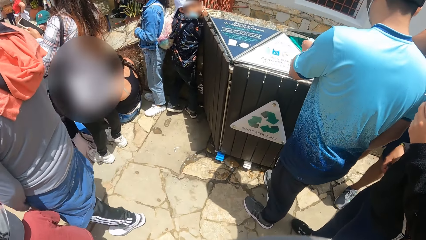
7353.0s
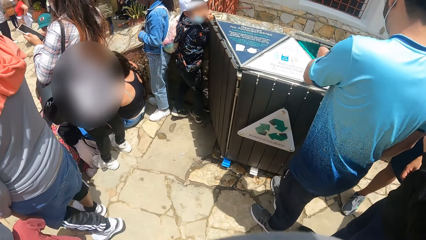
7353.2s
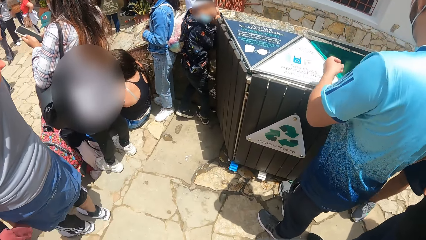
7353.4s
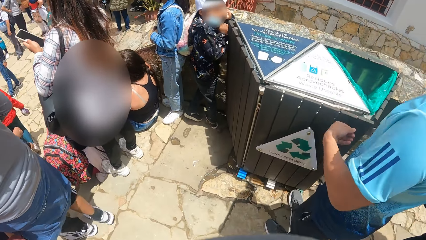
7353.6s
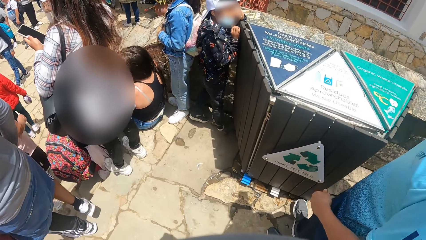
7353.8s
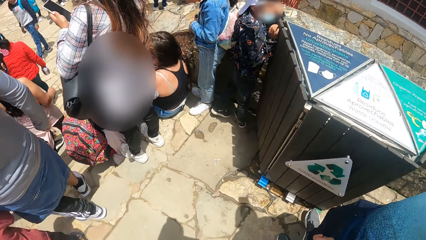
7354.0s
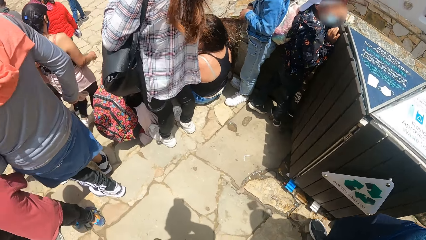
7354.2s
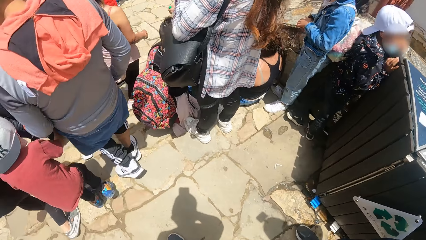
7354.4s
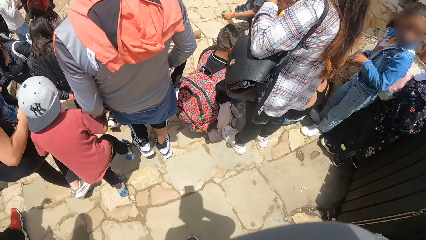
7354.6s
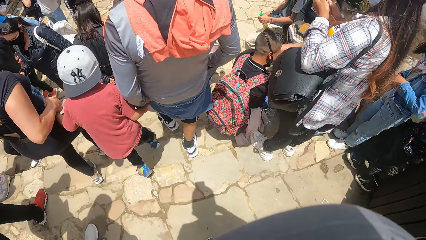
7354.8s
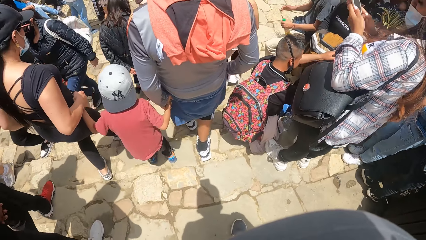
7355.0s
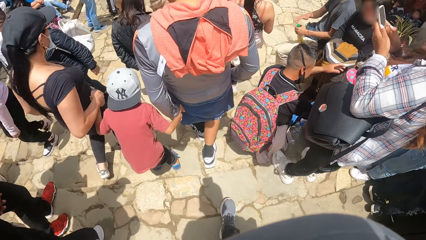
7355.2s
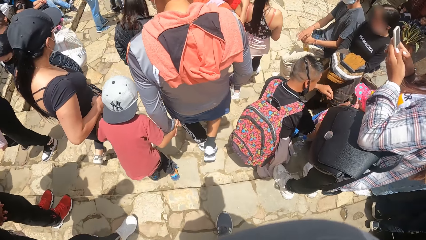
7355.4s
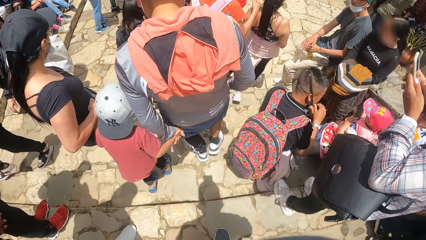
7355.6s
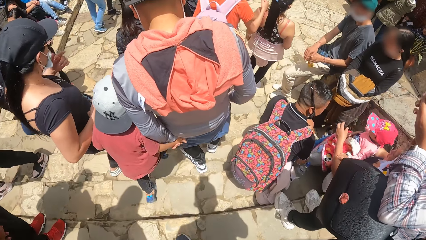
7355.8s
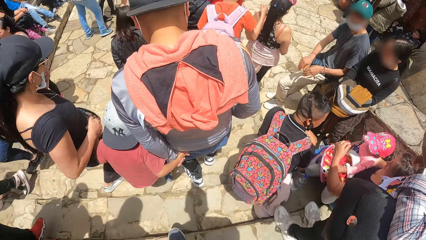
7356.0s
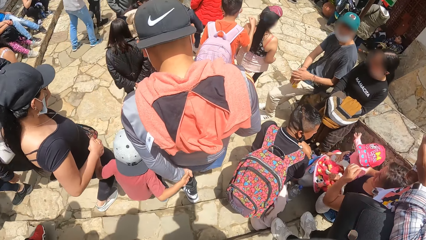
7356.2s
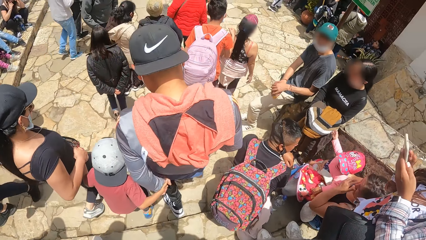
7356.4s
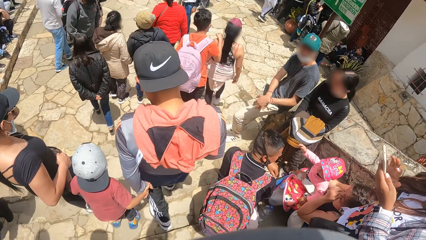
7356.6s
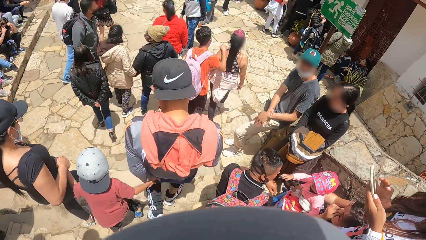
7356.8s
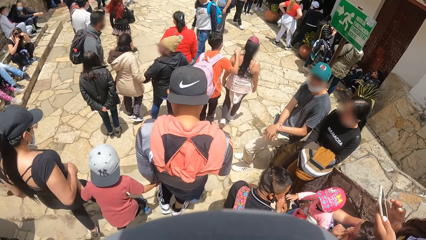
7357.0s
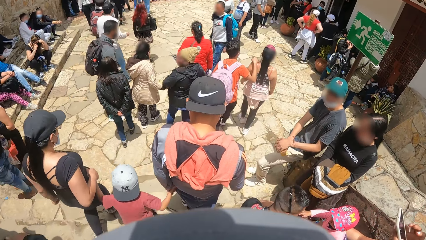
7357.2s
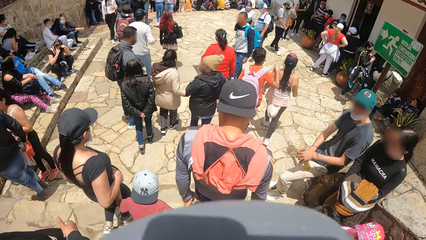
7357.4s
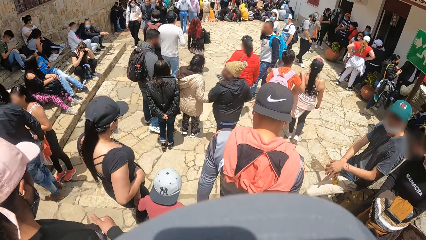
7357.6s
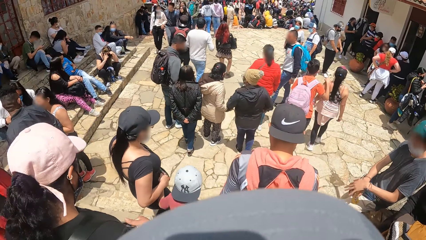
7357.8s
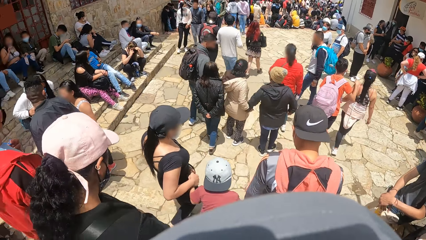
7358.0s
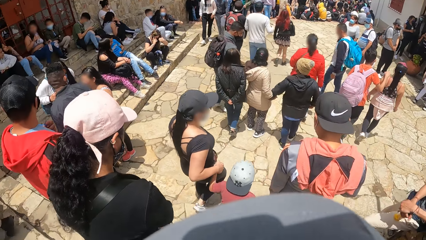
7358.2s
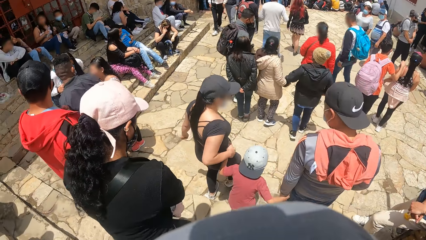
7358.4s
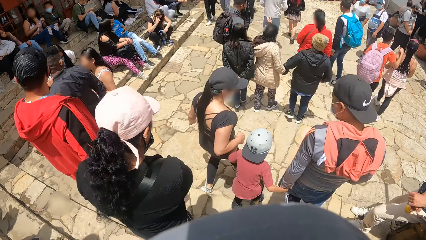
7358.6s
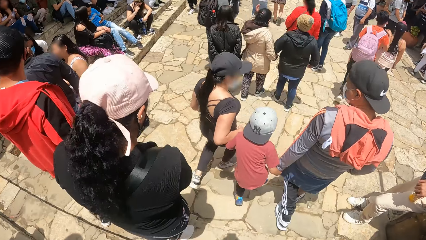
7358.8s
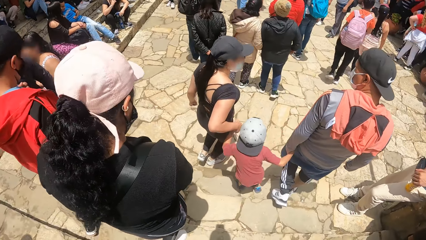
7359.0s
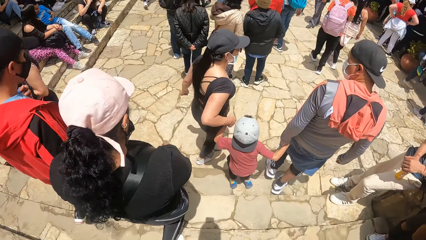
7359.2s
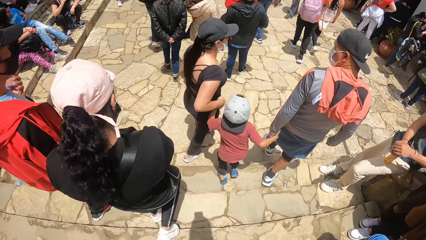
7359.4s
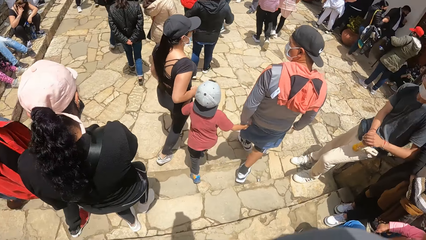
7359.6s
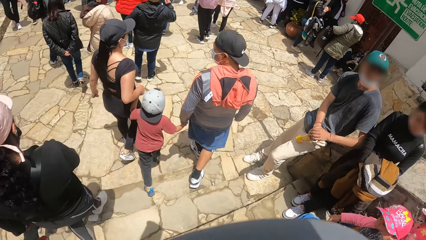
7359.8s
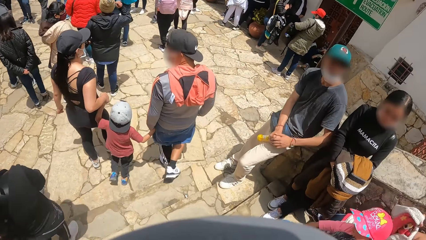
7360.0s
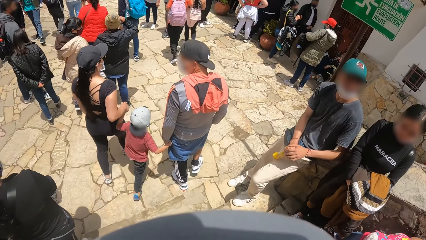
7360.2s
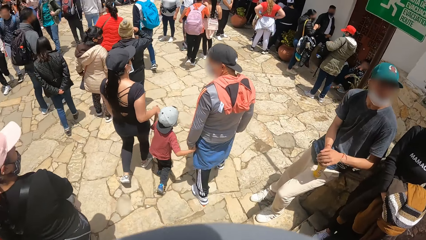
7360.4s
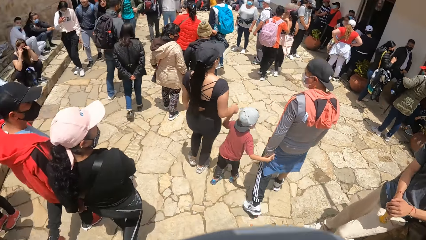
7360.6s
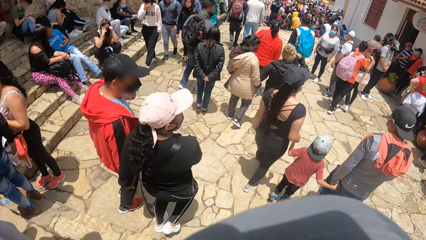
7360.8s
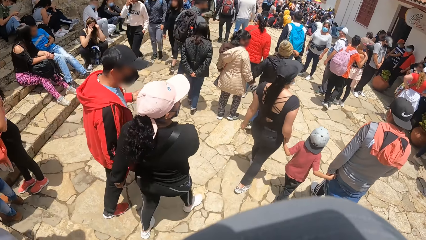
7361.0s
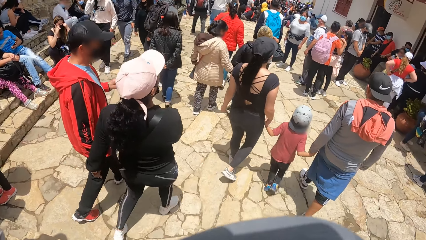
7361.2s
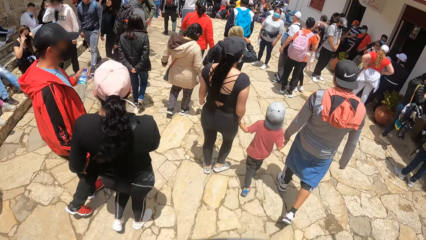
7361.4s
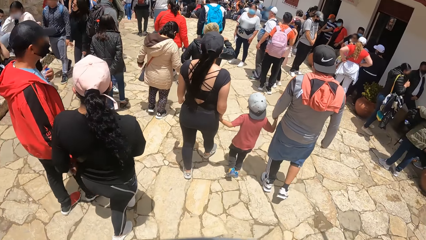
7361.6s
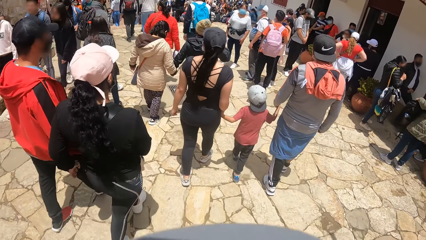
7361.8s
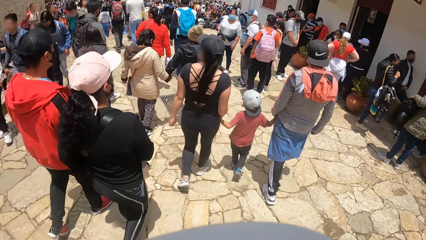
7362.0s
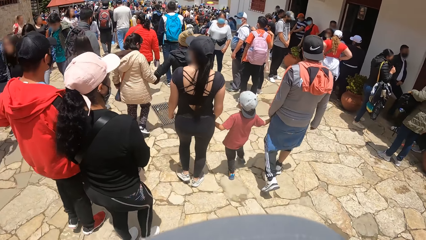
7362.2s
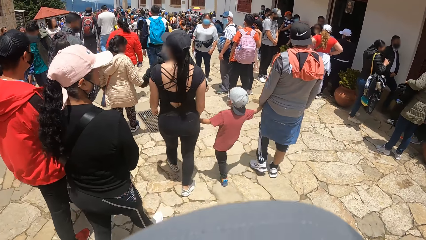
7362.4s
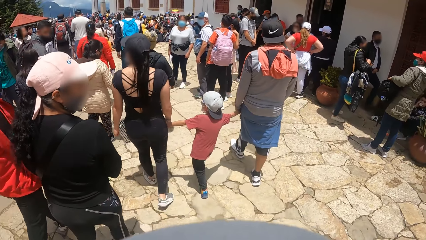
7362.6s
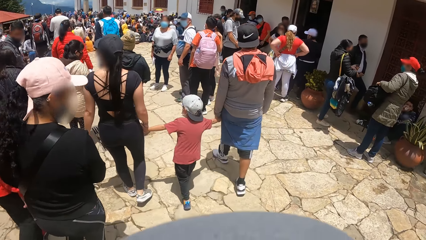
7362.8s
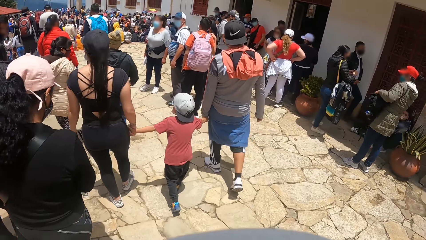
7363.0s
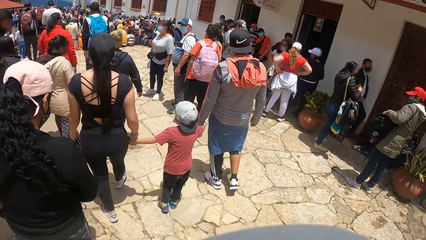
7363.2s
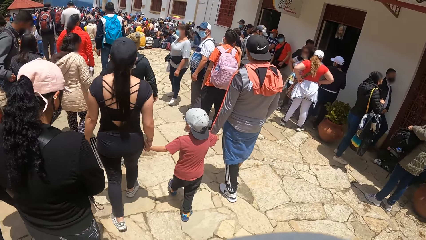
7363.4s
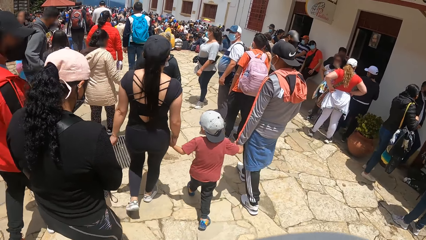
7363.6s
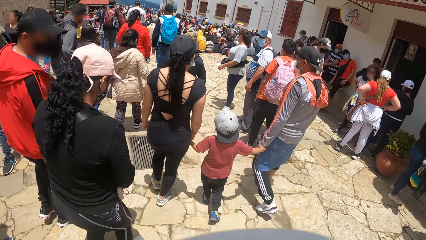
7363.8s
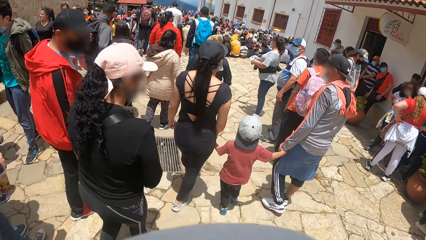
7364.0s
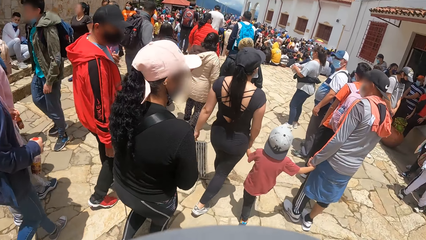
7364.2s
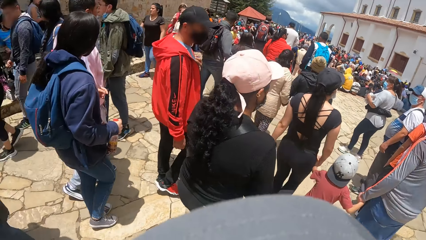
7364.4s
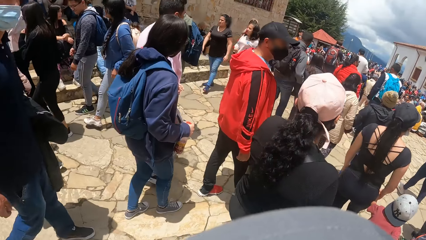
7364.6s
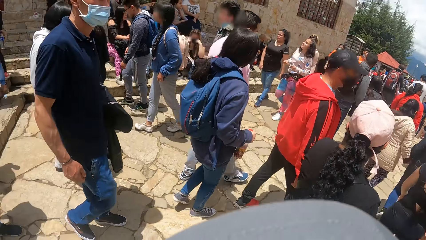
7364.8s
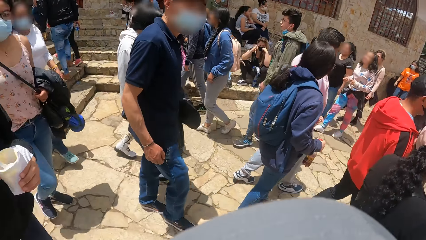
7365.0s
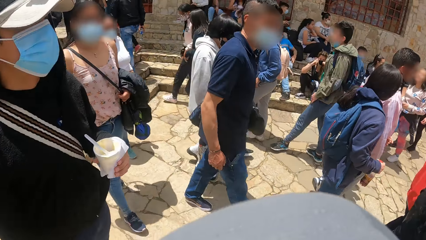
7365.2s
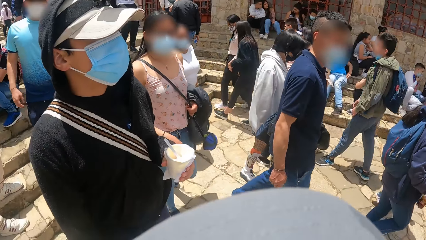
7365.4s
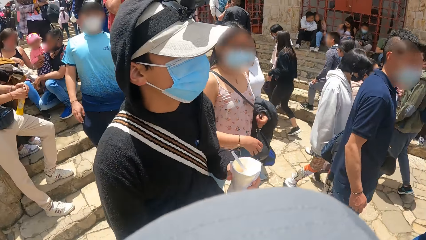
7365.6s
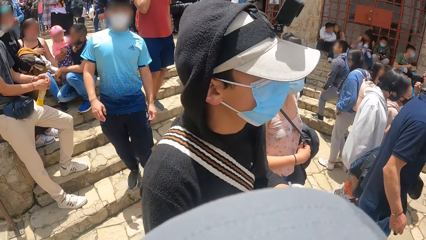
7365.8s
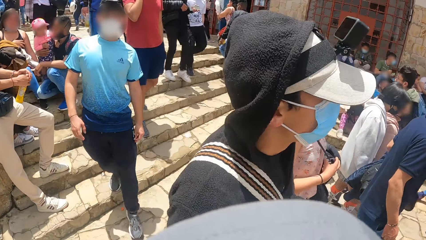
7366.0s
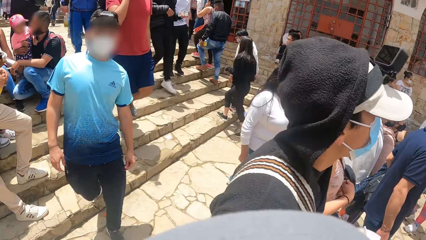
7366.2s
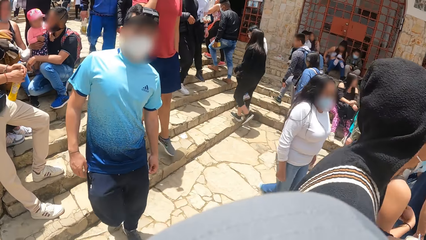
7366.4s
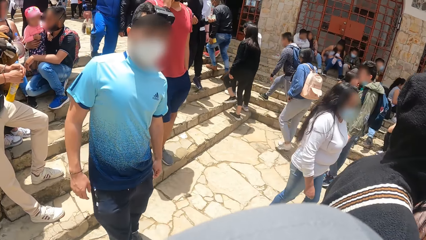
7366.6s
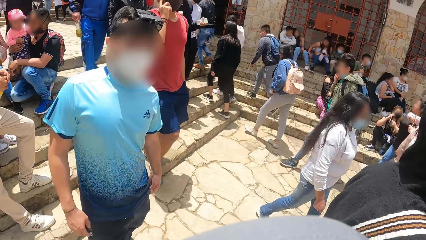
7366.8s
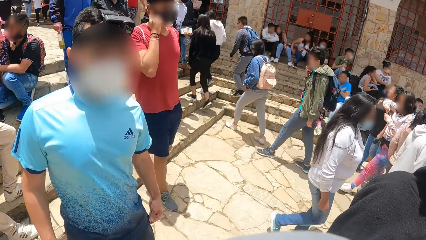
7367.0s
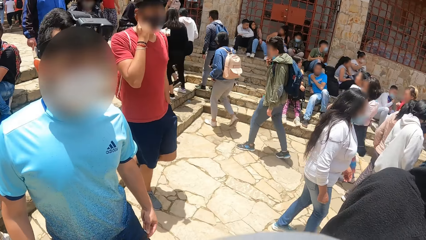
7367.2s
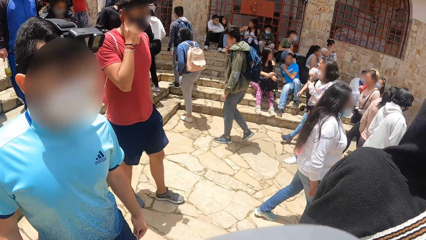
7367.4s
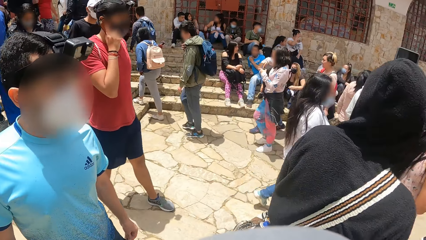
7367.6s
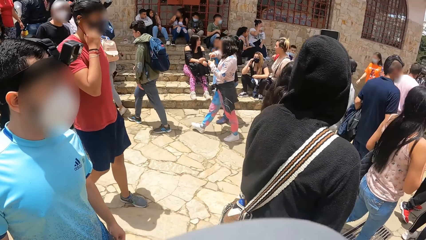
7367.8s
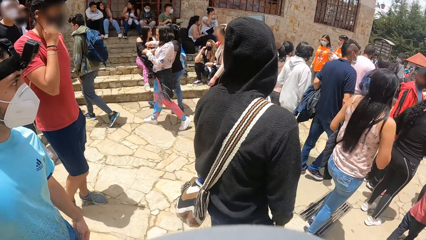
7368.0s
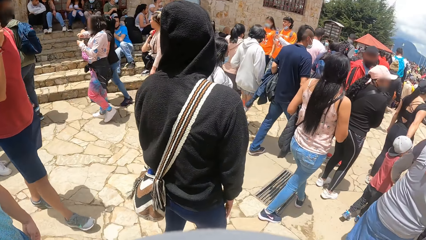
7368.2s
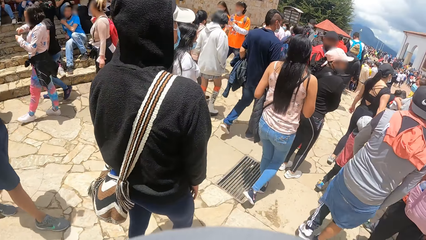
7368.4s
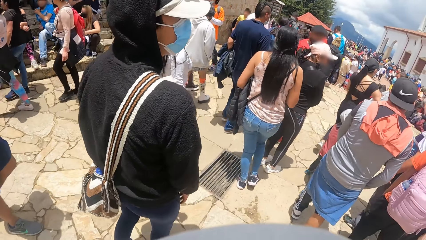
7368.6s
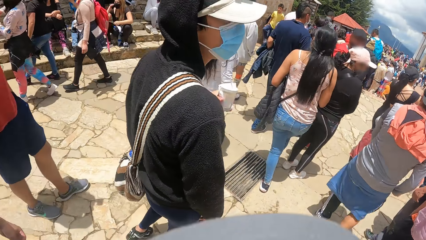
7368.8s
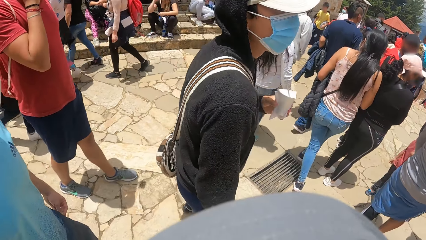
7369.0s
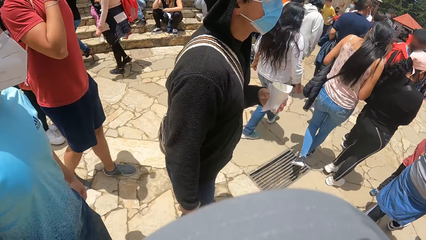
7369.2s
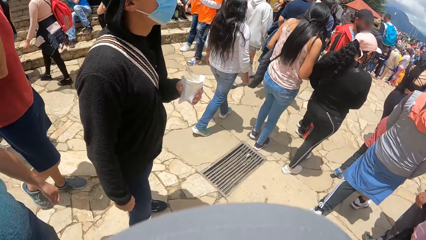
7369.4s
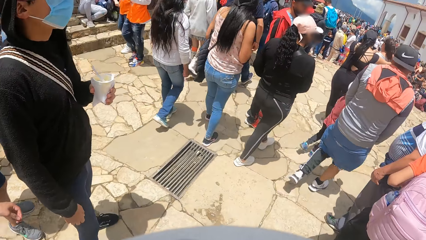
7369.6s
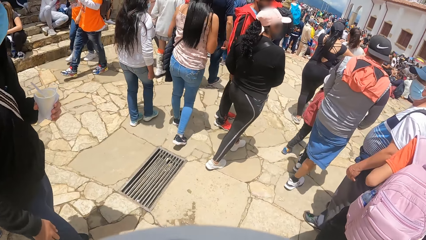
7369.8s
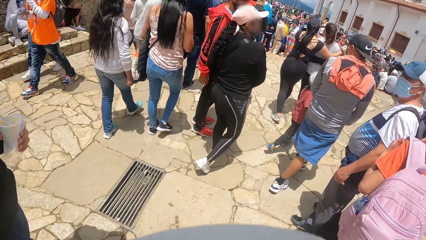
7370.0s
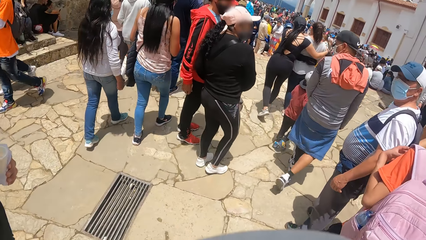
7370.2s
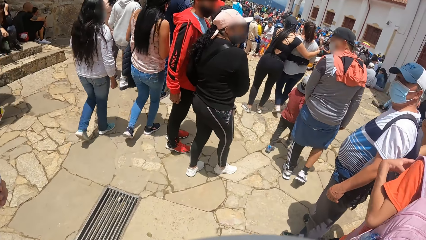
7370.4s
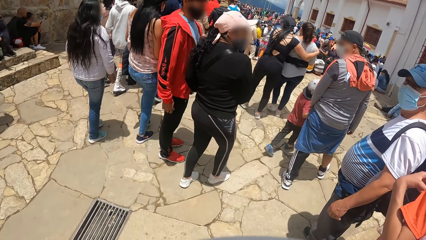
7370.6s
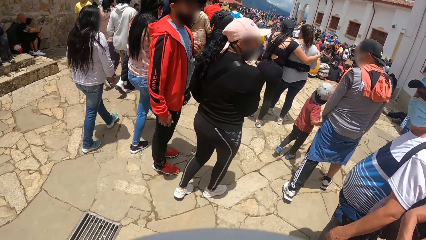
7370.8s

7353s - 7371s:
A man drops a plate in the bin with his left hand. The camera wearer moves down a stairway on the road. Another man moves down the stairway. The first man moves down the stairway.
